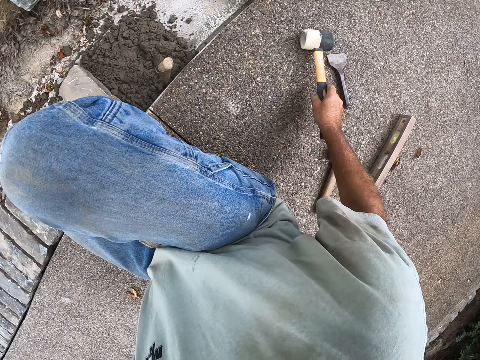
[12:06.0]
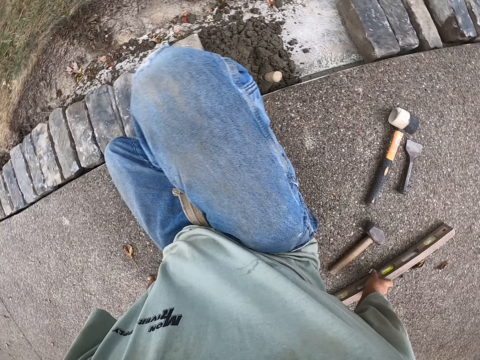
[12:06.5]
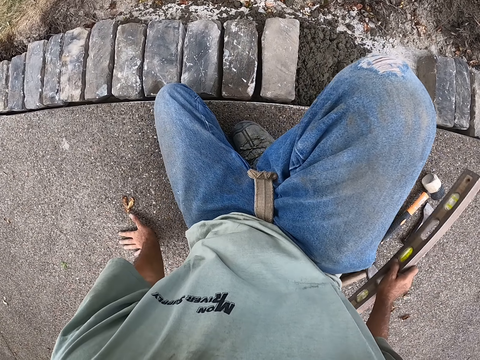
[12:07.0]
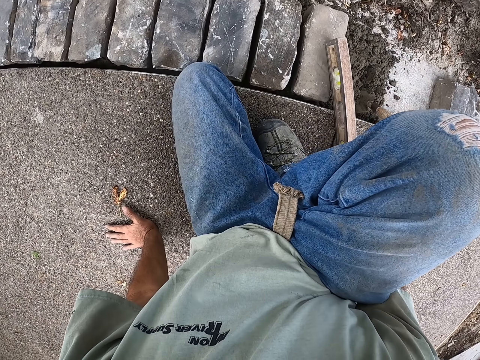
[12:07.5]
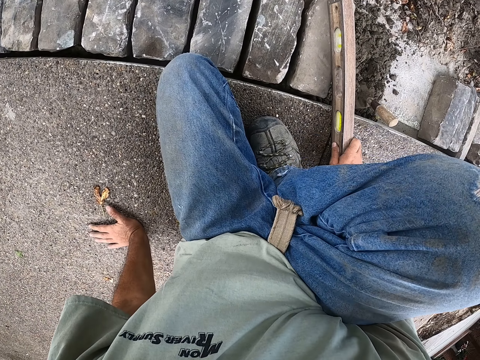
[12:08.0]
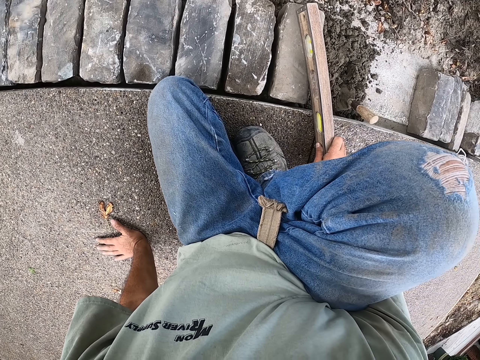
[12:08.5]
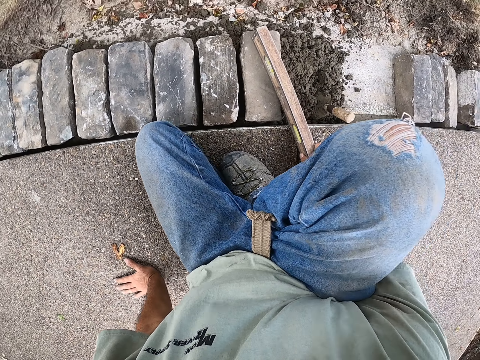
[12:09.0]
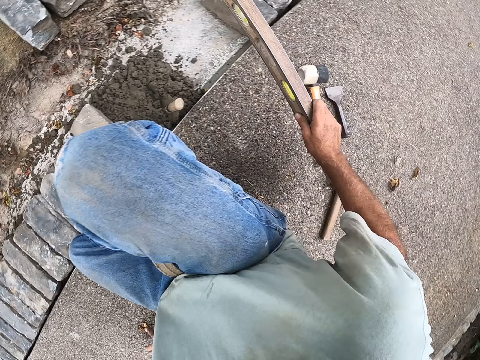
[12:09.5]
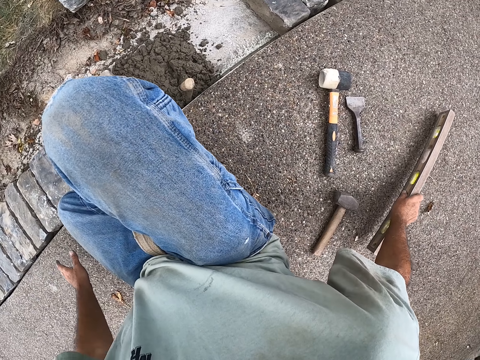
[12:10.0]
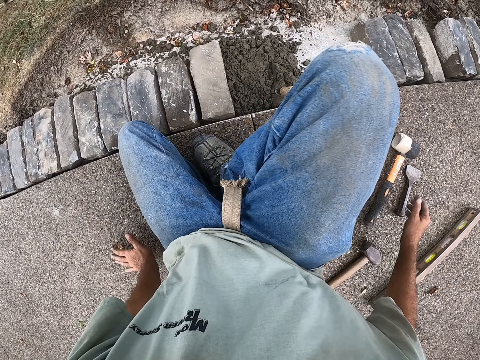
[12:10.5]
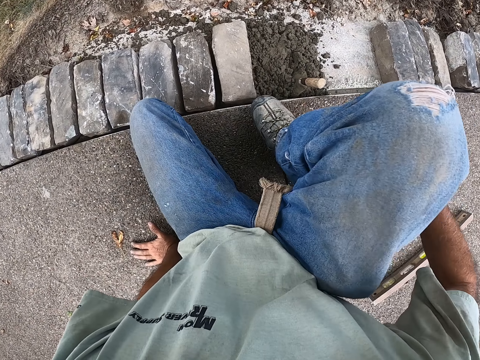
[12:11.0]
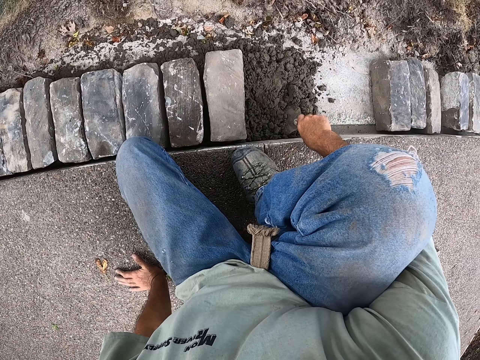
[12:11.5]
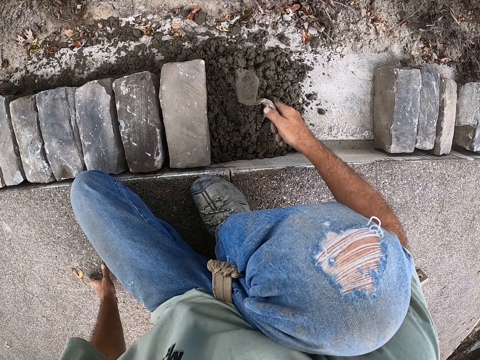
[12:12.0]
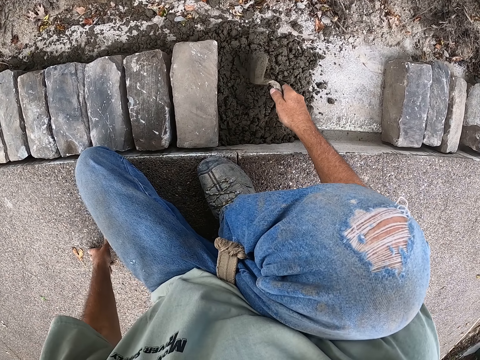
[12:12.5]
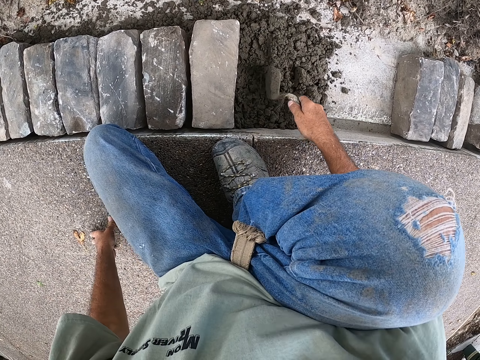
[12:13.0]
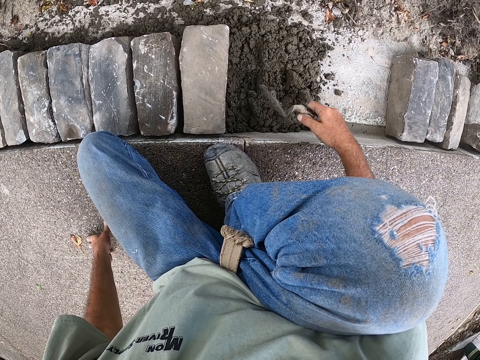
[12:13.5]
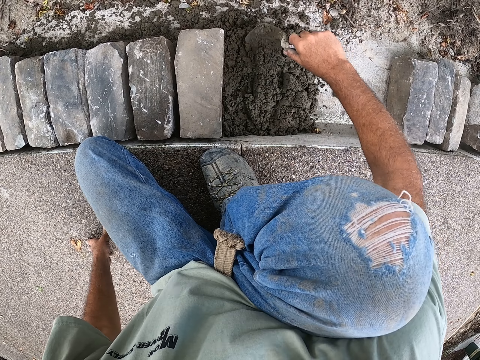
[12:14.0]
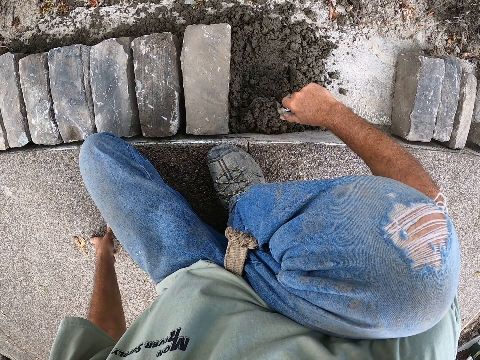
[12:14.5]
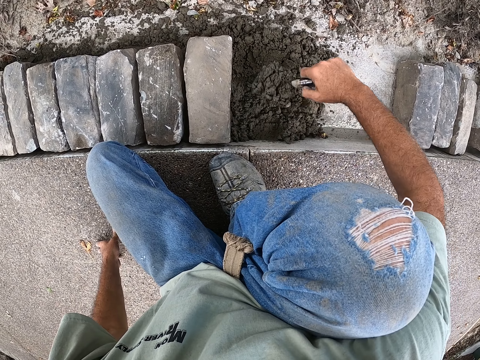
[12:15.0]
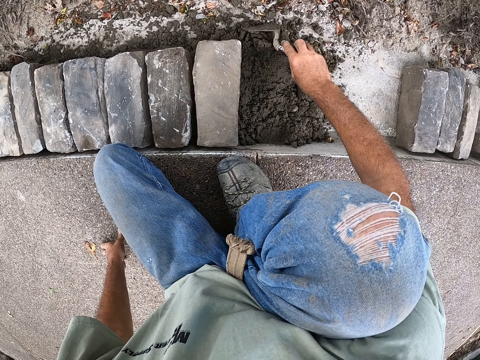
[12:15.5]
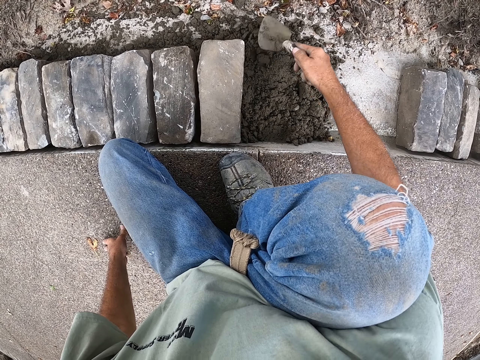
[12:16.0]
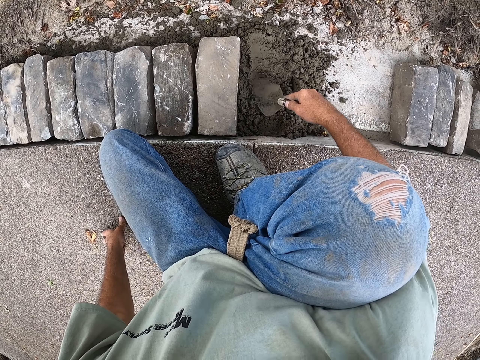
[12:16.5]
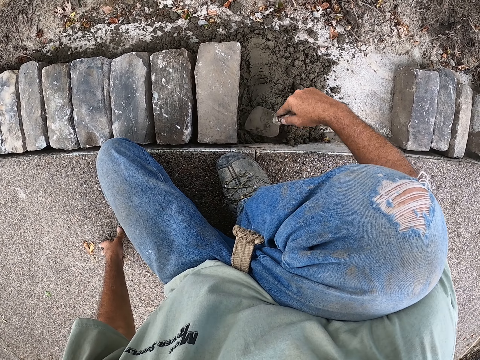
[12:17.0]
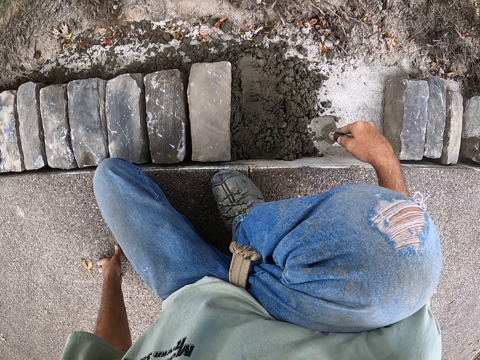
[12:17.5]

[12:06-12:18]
The camera wearer places the mallet down. They pick up the spirit level and place the spirit level down. They pick up the building trowel and spread the cement with the building trowel.

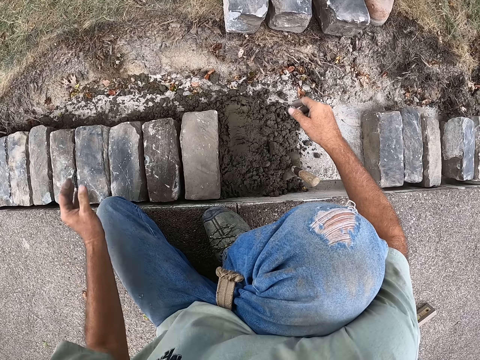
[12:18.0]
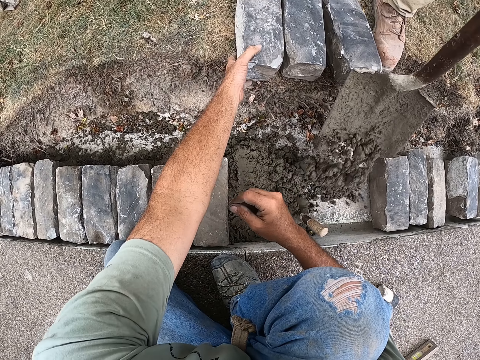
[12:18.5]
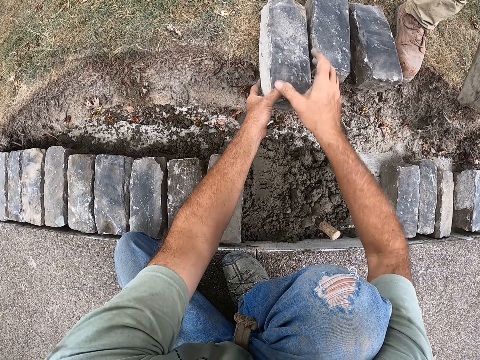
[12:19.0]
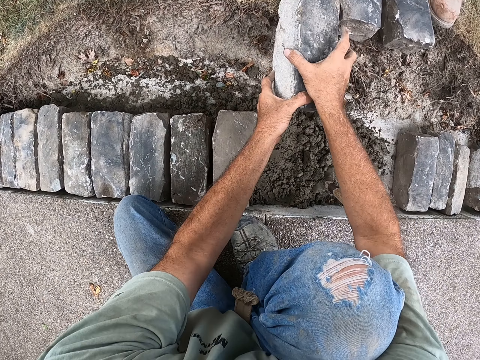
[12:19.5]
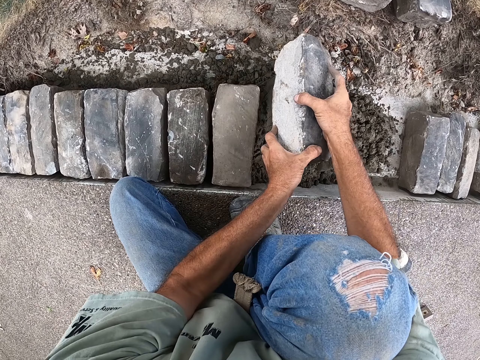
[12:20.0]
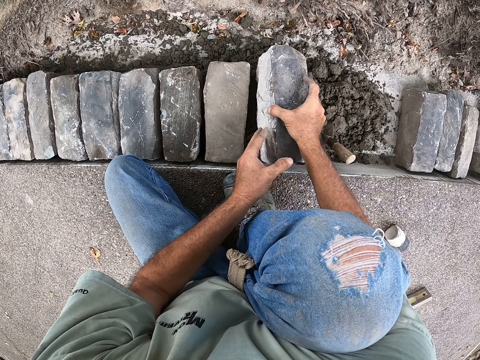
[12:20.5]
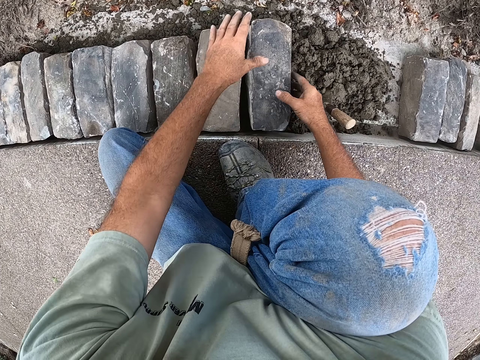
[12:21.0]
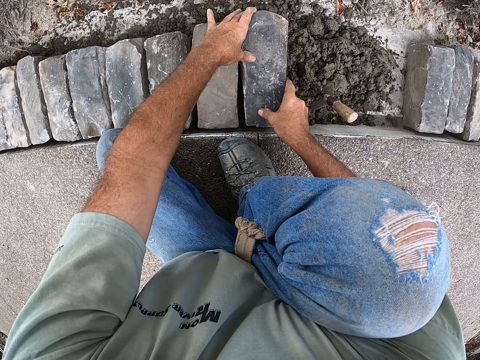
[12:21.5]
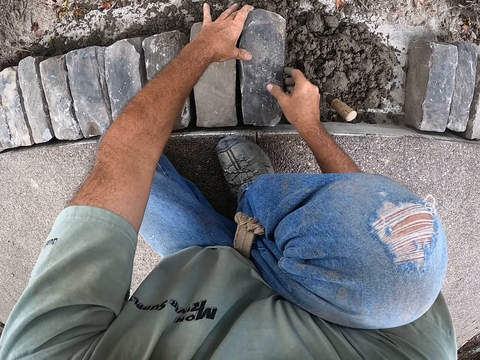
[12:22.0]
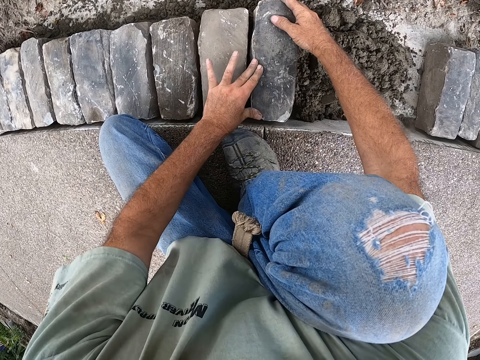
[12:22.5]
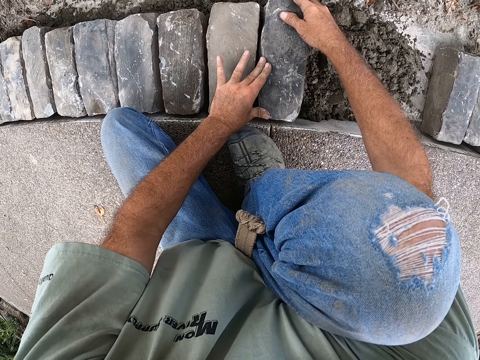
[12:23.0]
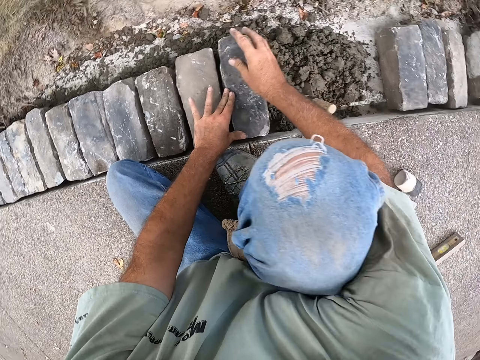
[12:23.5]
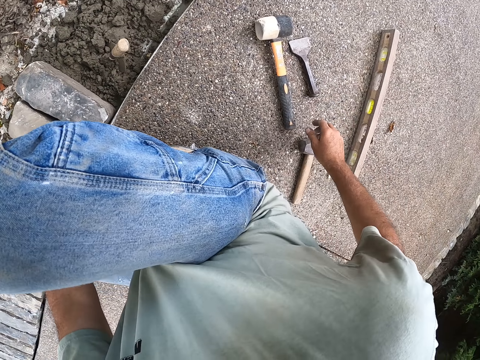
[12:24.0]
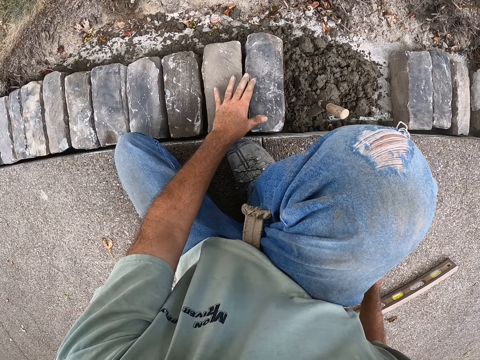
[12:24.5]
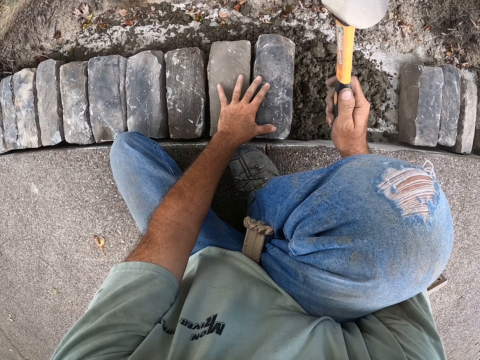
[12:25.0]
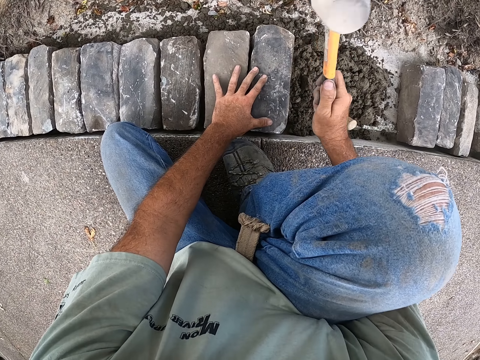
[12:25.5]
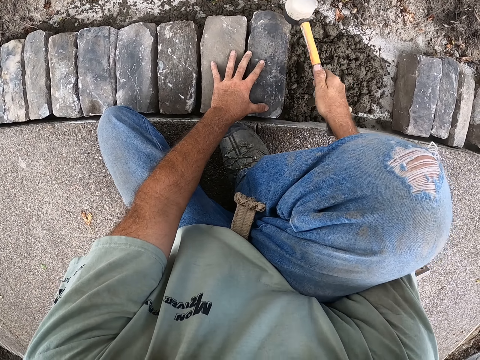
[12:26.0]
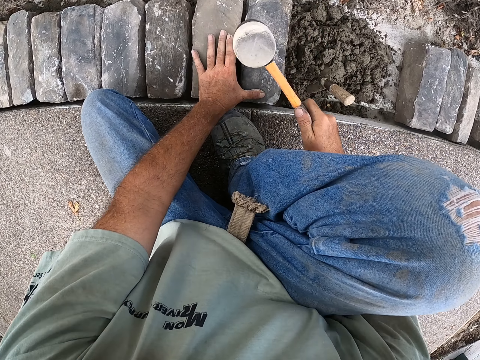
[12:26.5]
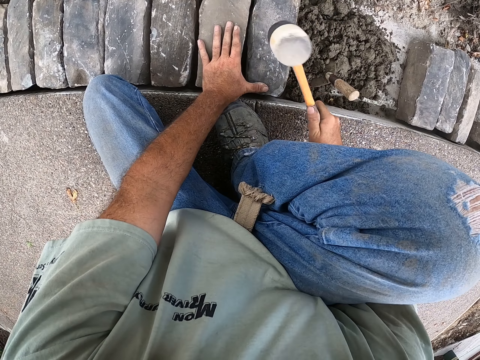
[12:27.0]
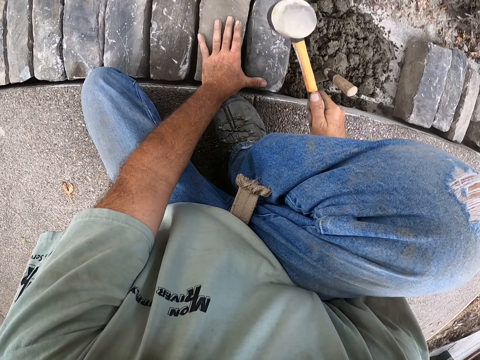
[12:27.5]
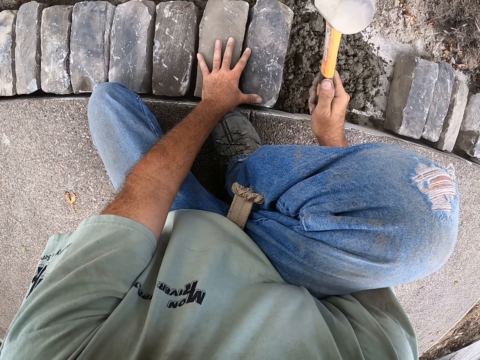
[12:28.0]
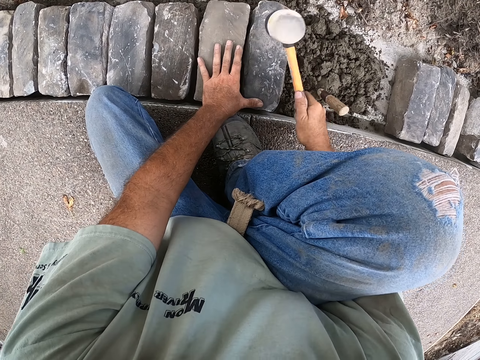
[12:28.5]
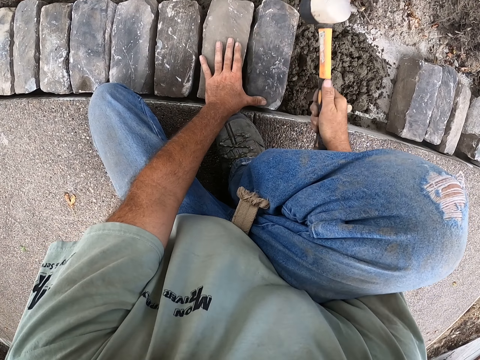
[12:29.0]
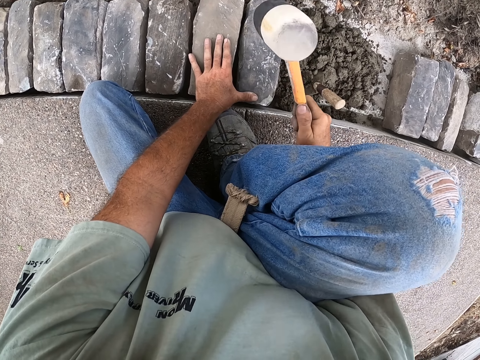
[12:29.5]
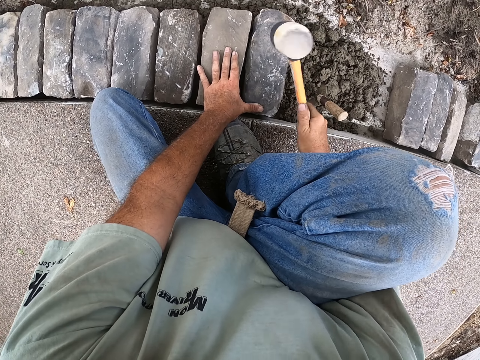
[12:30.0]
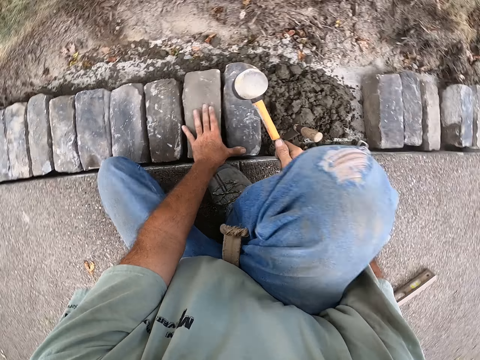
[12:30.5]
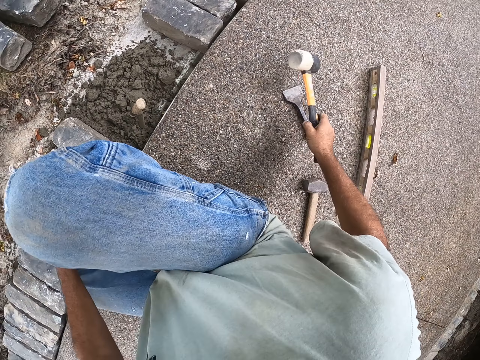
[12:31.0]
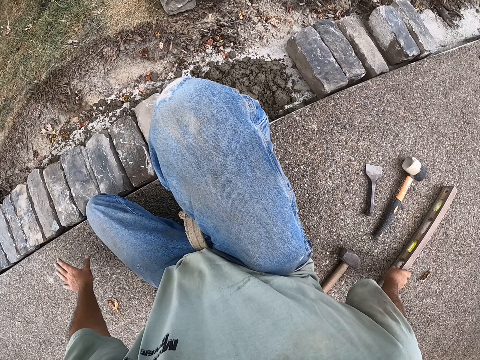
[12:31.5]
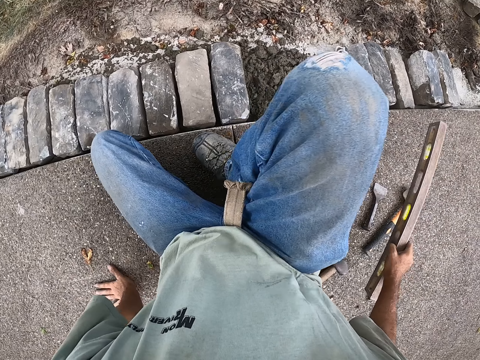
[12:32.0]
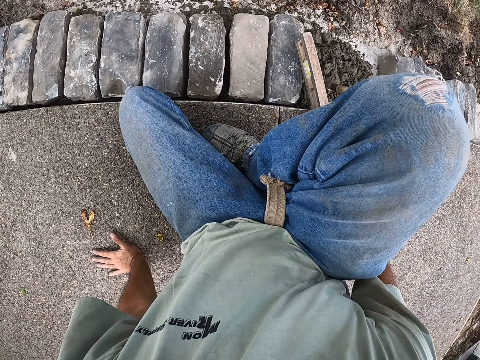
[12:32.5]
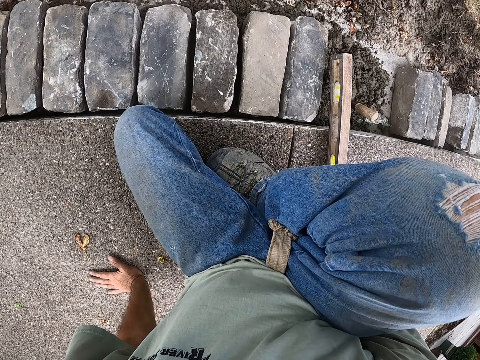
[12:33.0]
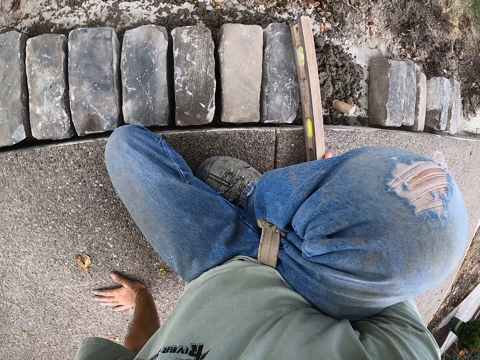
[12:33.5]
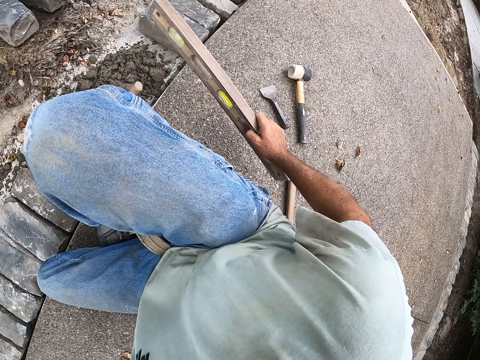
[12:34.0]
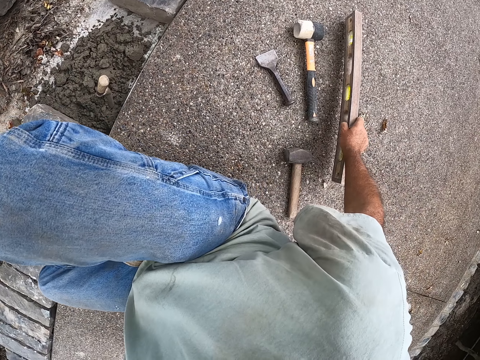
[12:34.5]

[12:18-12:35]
The camera wearer places the building trowel down. They pick up the block. They place the block down. They place the block down again. They pick up the mallet. They hit the block with the mallet. They place the mallet down. They pick up the spirit level.
